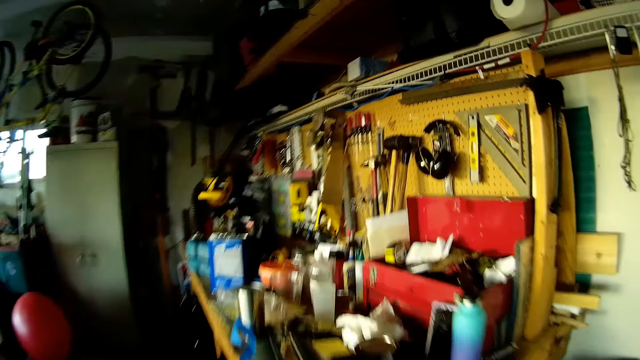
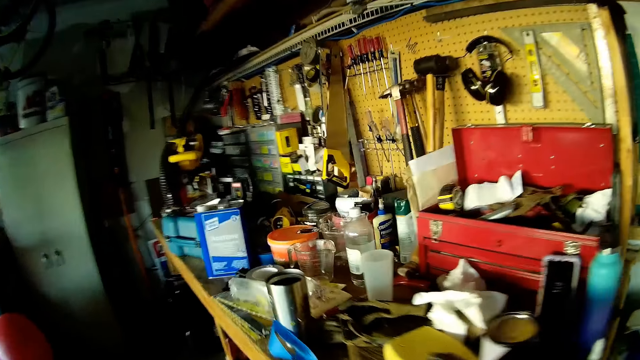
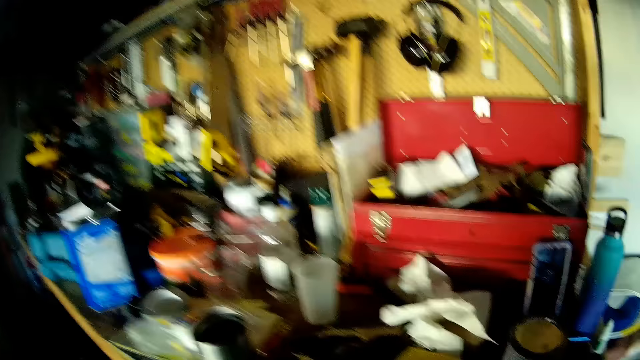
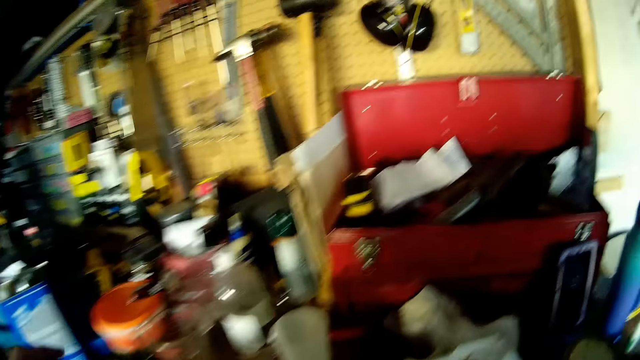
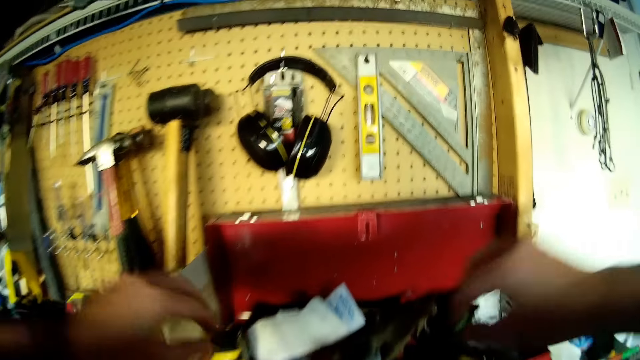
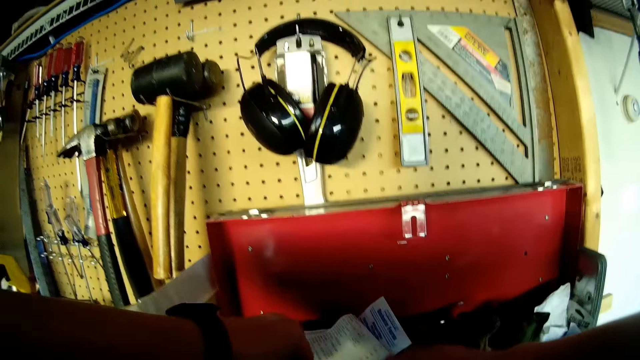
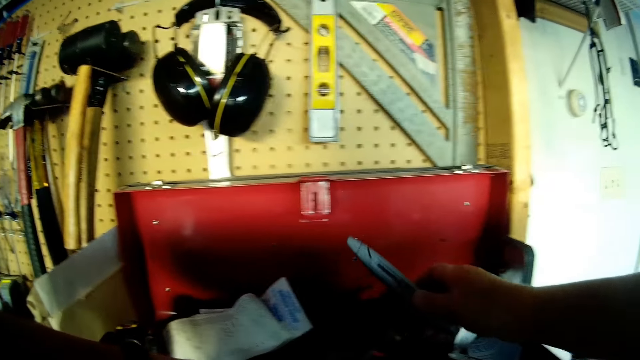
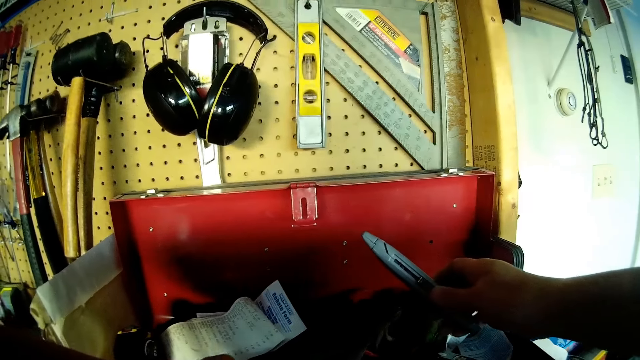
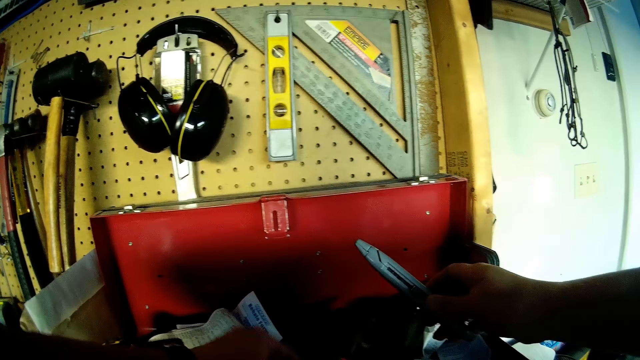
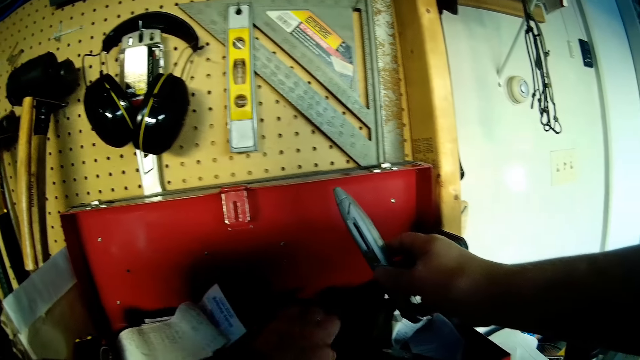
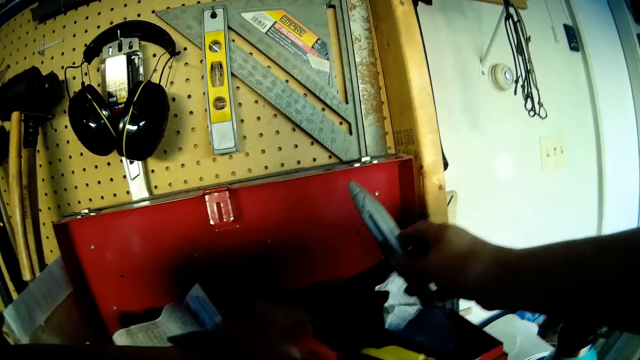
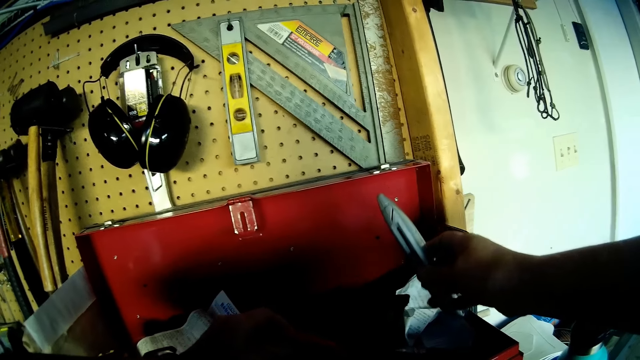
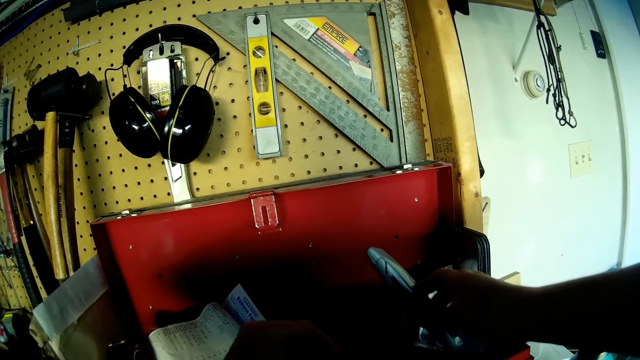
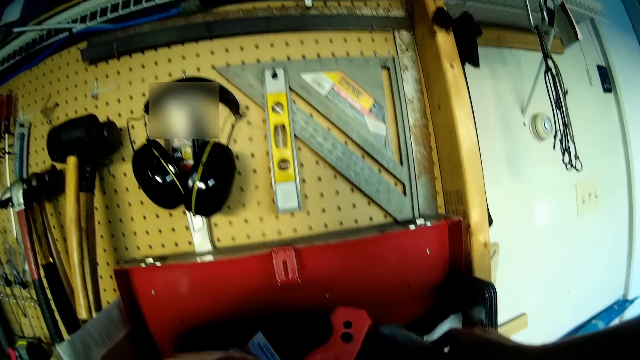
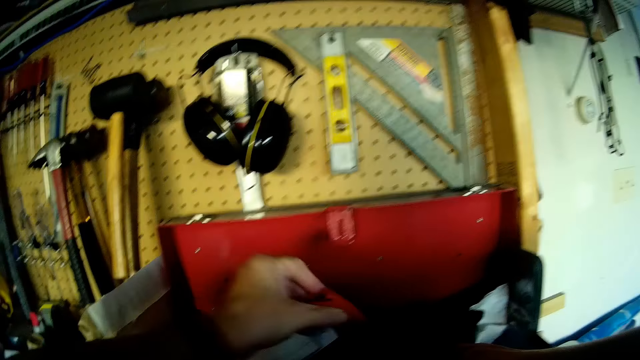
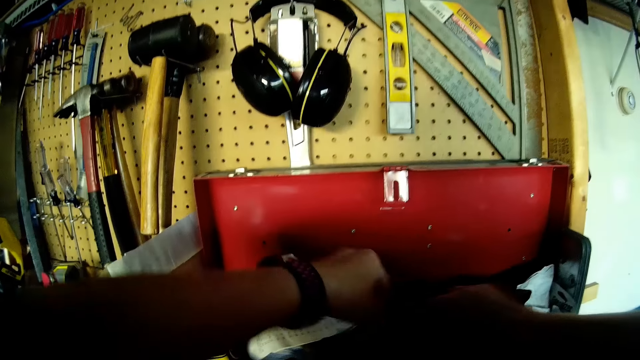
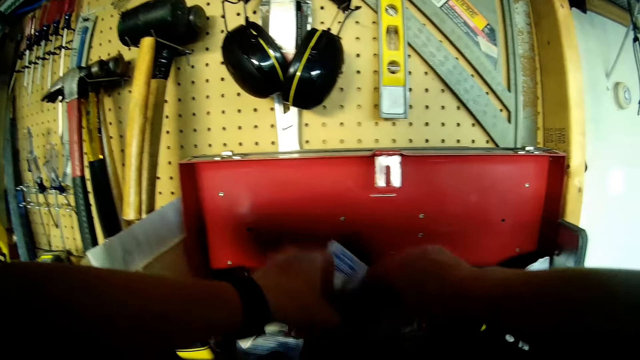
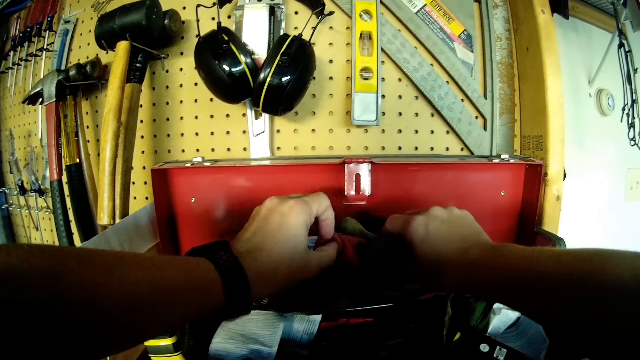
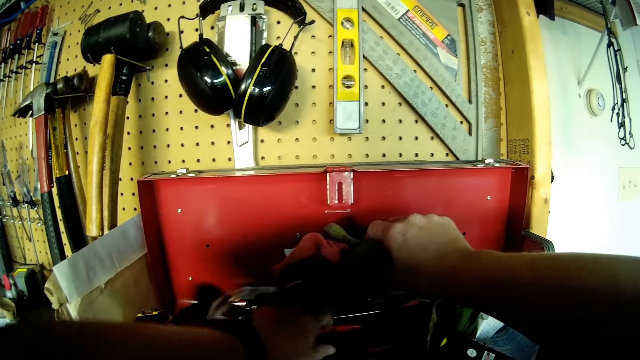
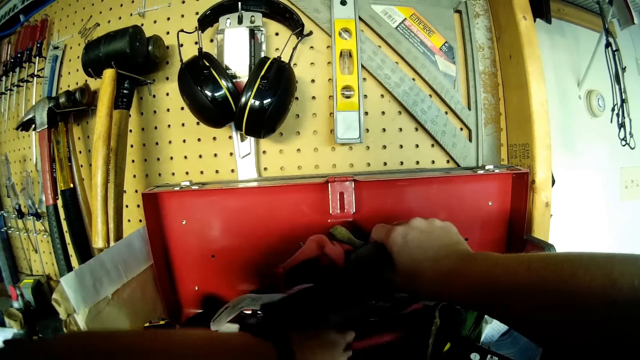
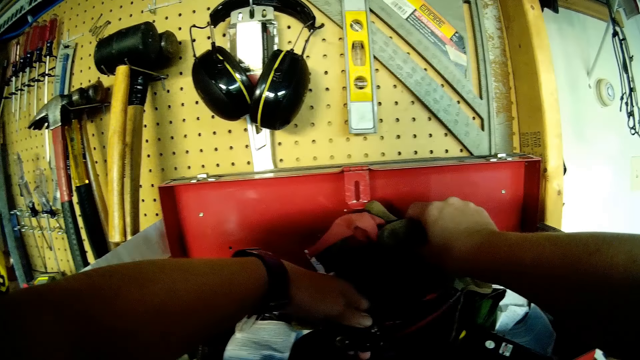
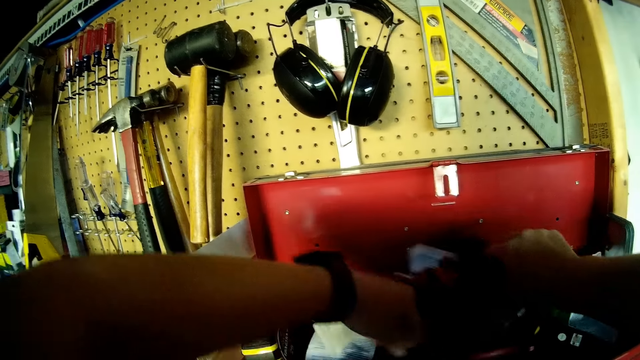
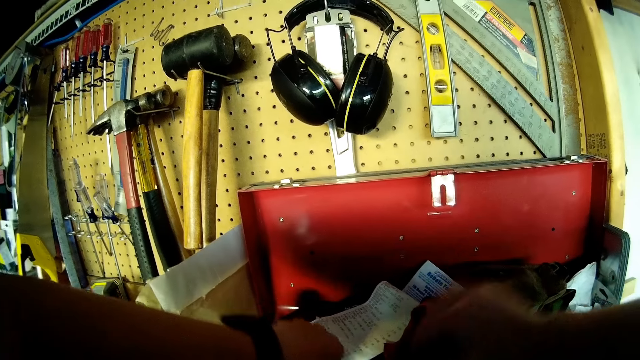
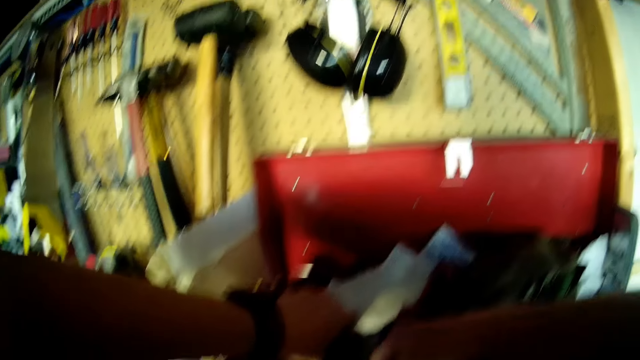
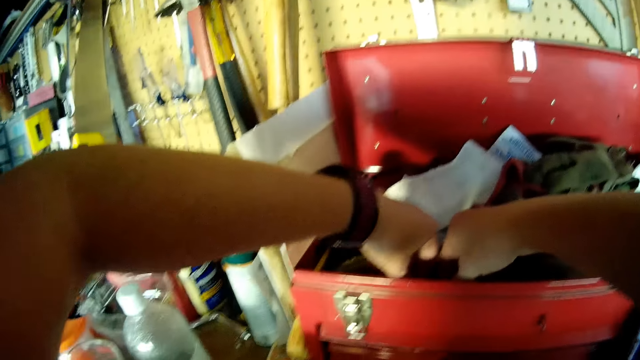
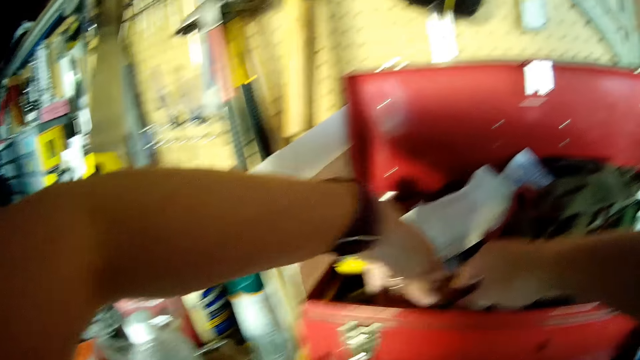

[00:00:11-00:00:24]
The camera wearer picks something from the tool box. They look in the tool box. They pick something from the tool box again. They drop the object from the tool box. They peruse the tool box.

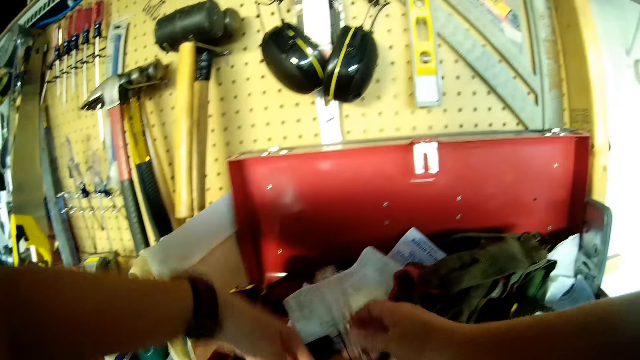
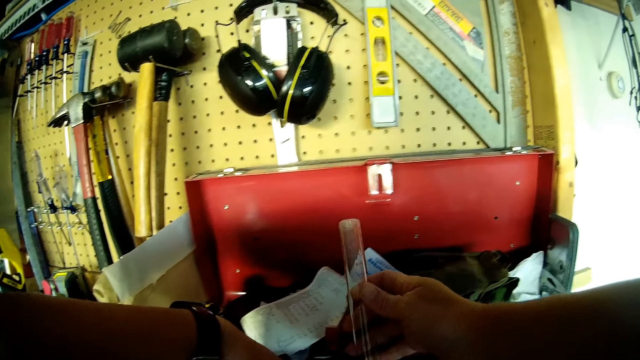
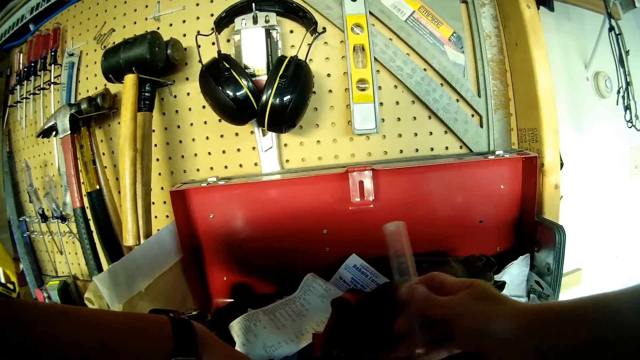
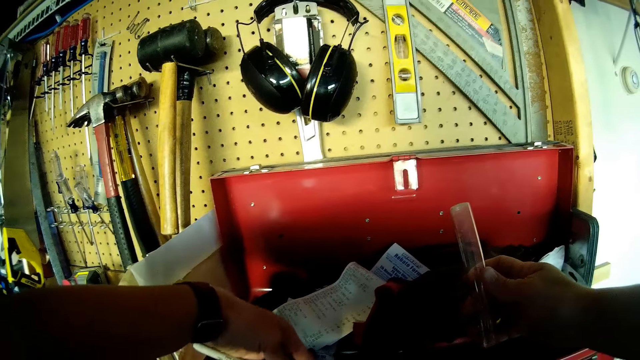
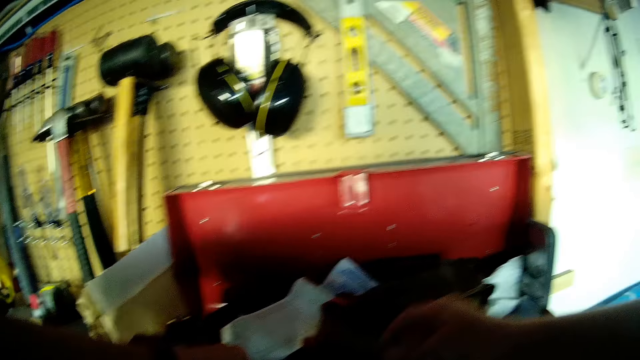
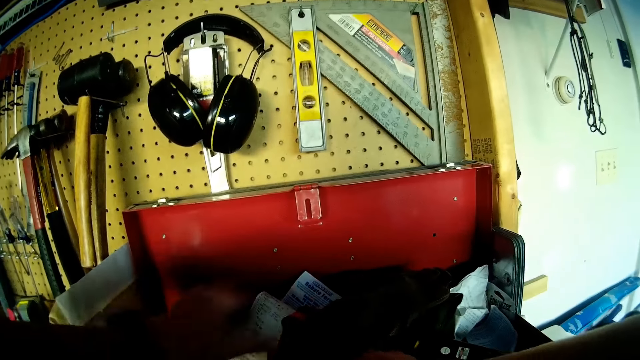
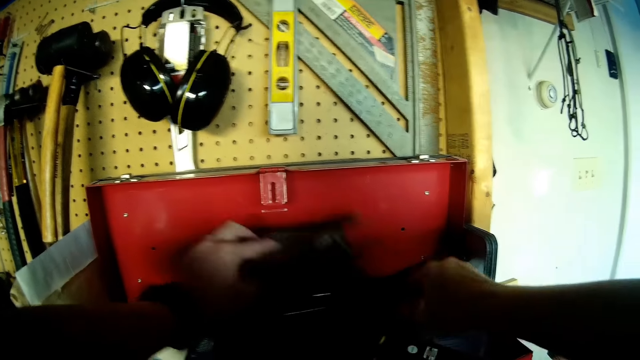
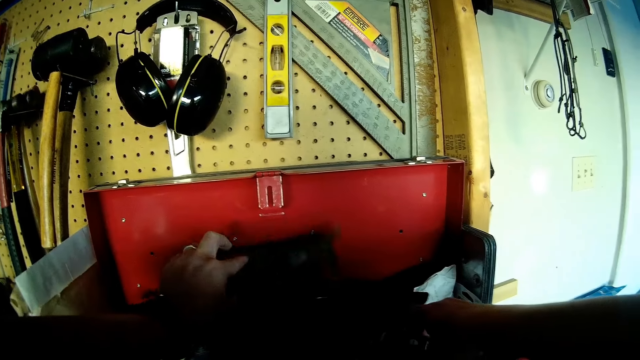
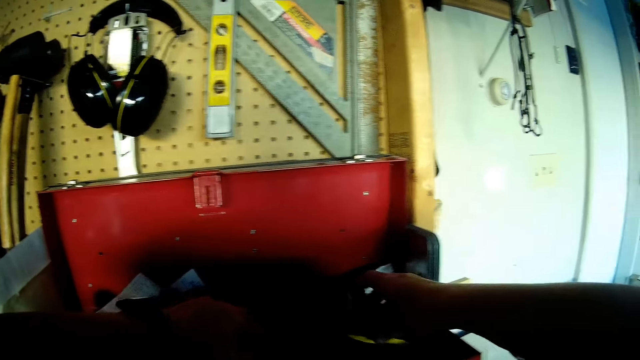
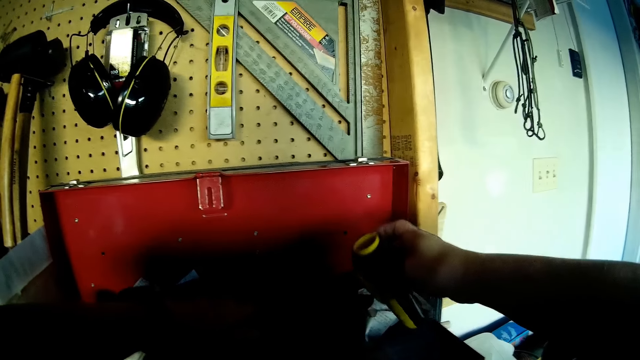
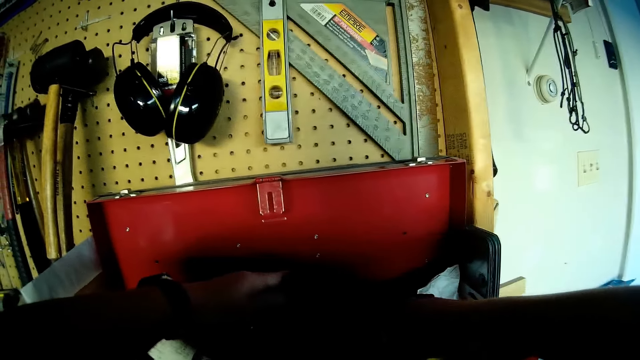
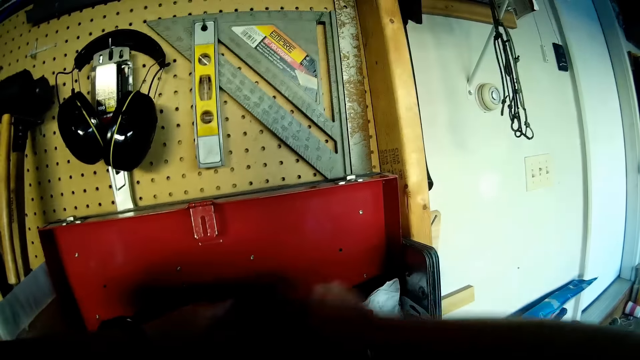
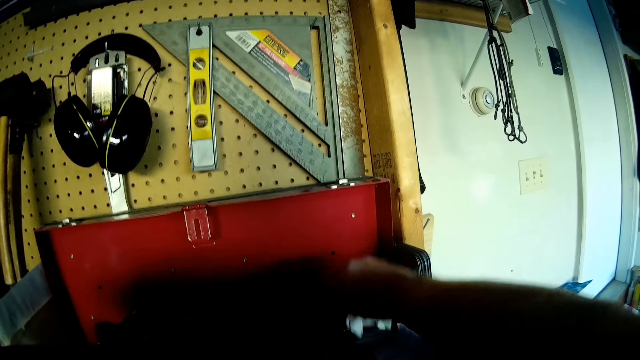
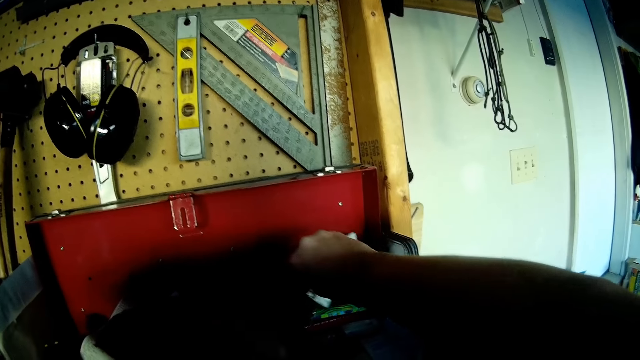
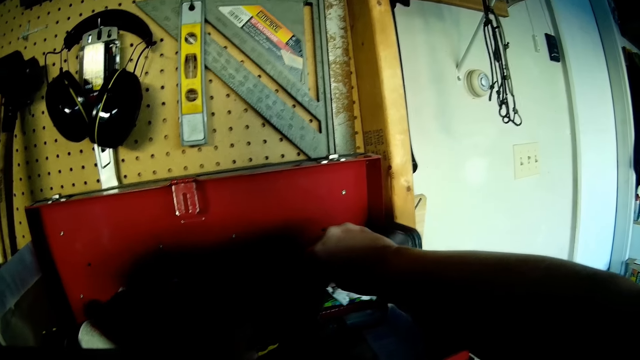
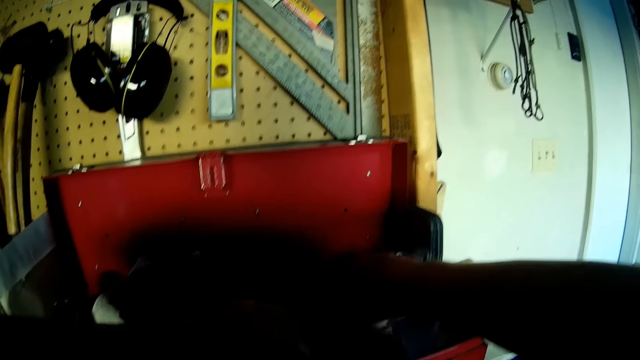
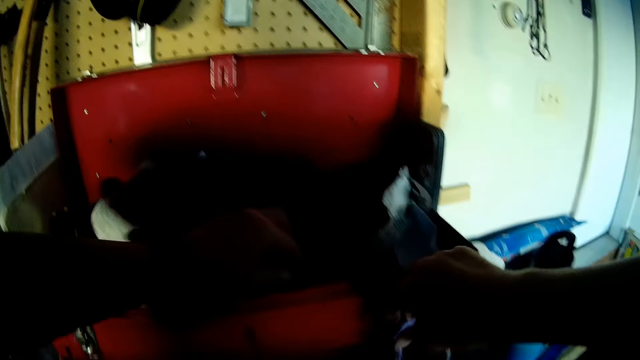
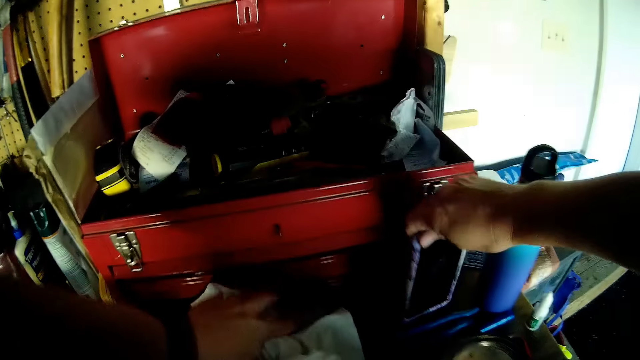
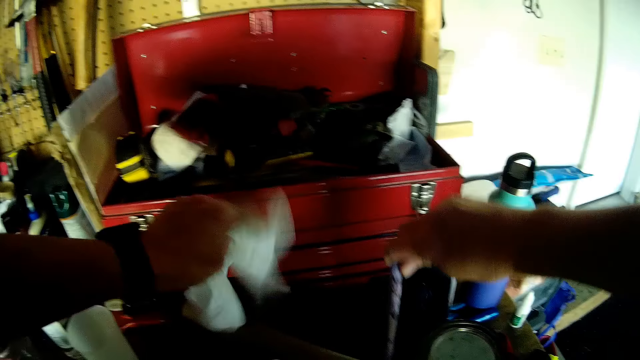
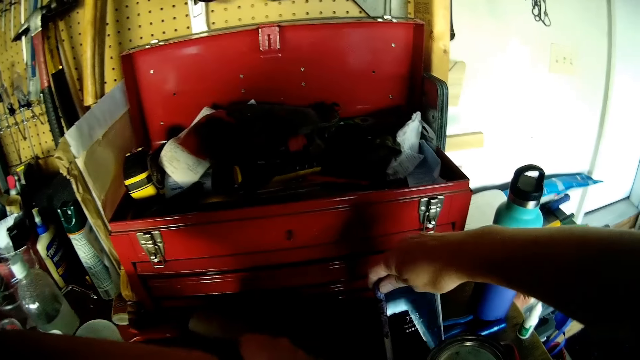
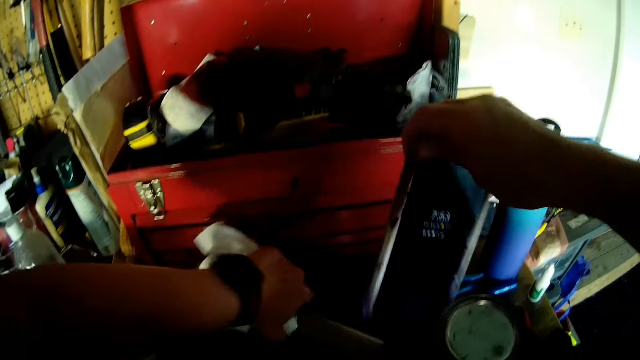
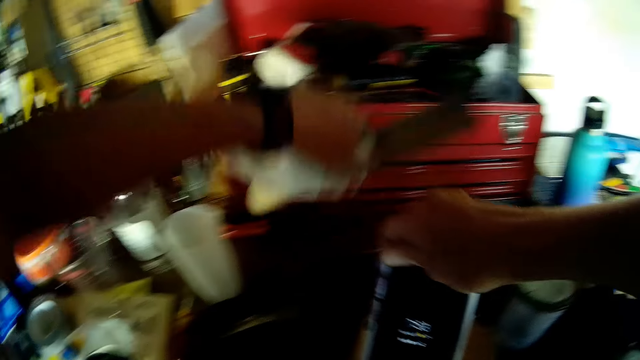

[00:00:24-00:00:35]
The camera wearer looks around. They pick items from the table and pick the cellphone.
